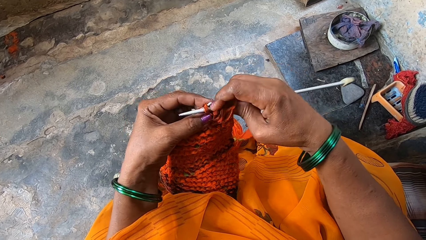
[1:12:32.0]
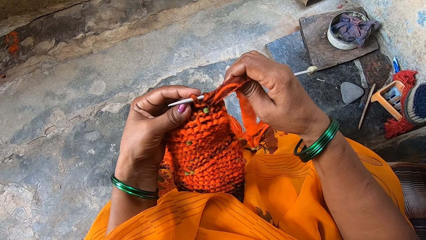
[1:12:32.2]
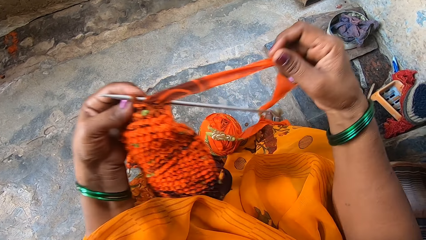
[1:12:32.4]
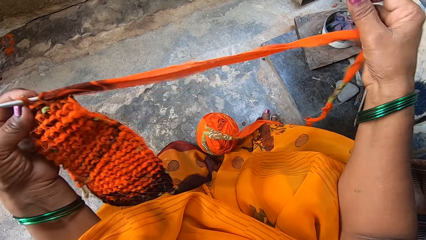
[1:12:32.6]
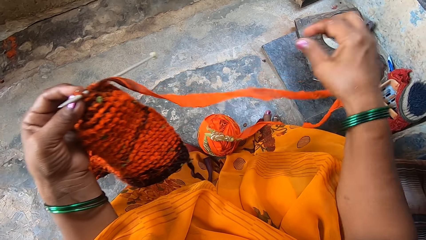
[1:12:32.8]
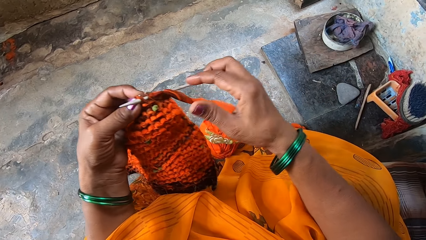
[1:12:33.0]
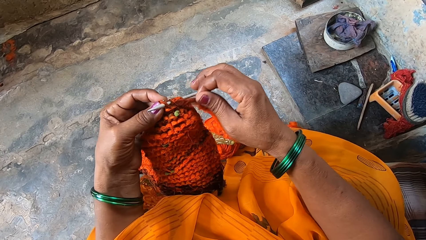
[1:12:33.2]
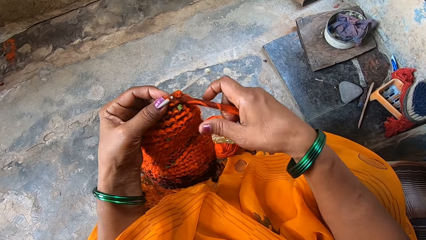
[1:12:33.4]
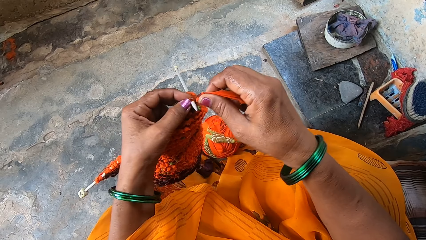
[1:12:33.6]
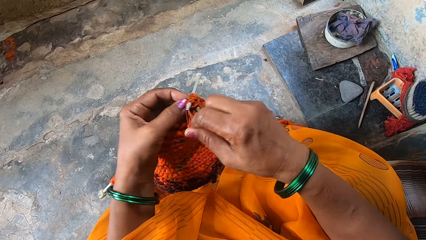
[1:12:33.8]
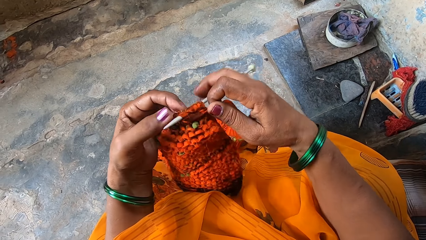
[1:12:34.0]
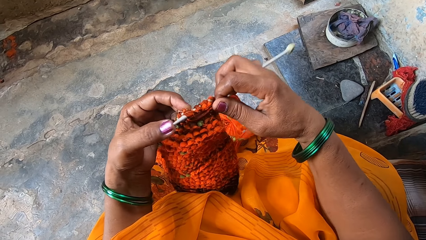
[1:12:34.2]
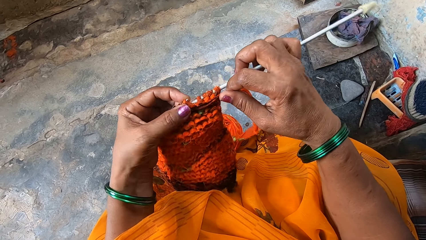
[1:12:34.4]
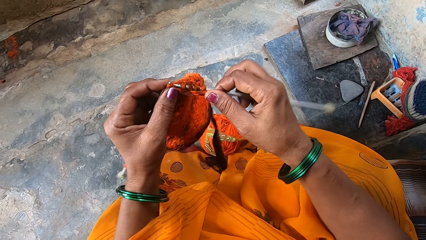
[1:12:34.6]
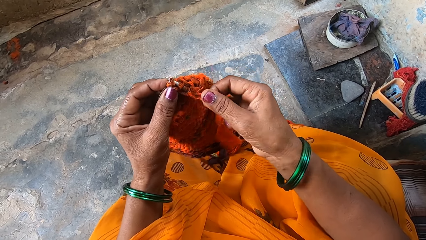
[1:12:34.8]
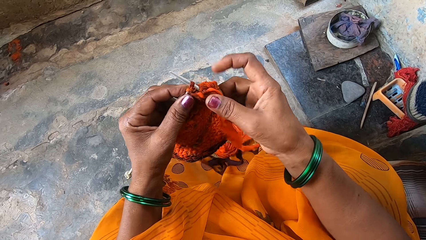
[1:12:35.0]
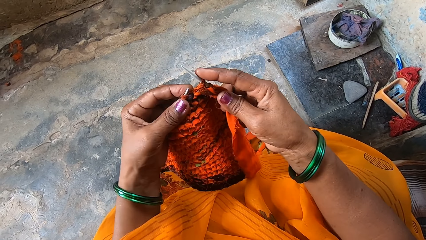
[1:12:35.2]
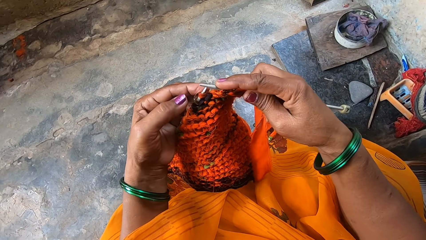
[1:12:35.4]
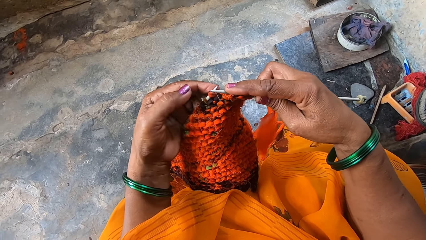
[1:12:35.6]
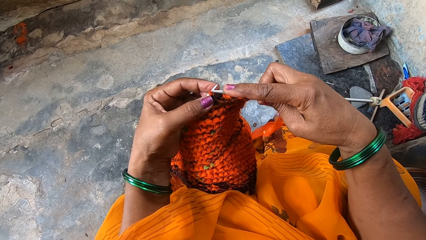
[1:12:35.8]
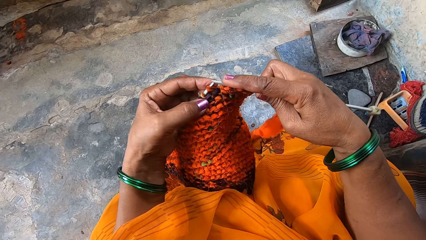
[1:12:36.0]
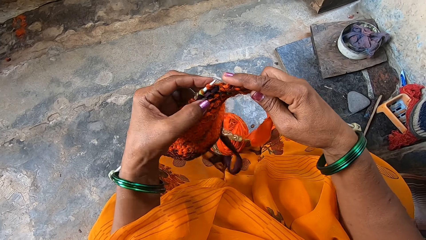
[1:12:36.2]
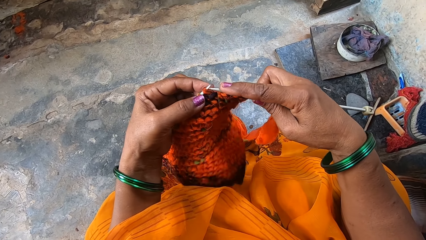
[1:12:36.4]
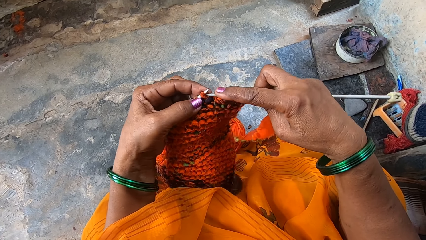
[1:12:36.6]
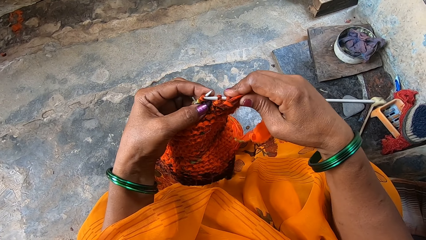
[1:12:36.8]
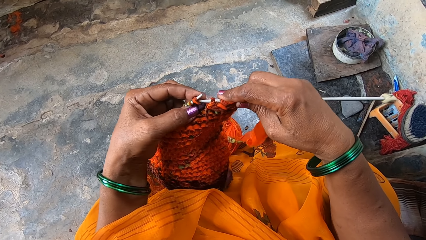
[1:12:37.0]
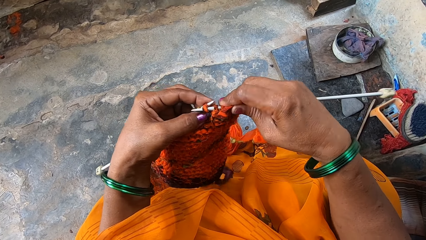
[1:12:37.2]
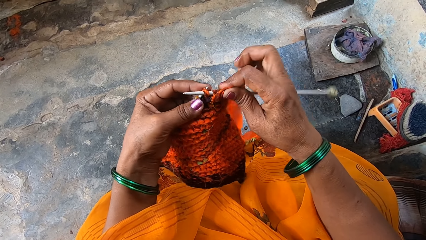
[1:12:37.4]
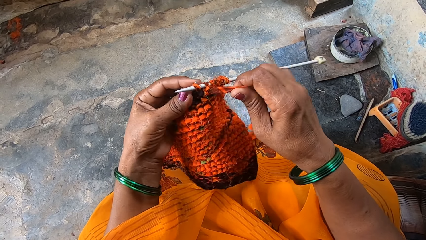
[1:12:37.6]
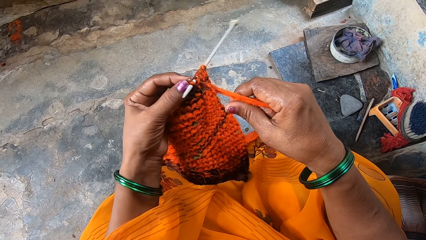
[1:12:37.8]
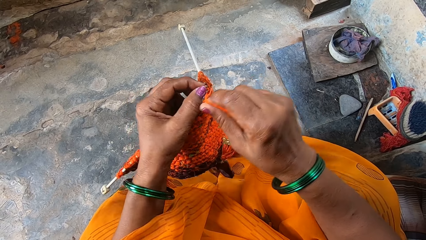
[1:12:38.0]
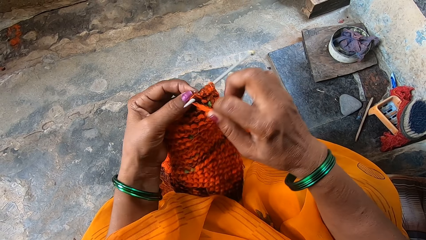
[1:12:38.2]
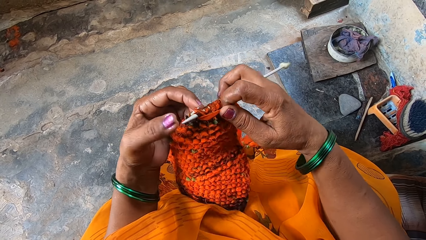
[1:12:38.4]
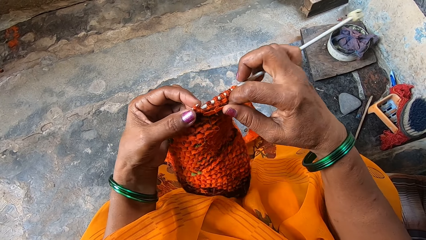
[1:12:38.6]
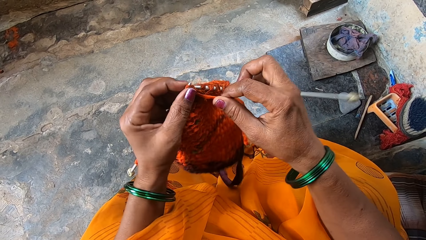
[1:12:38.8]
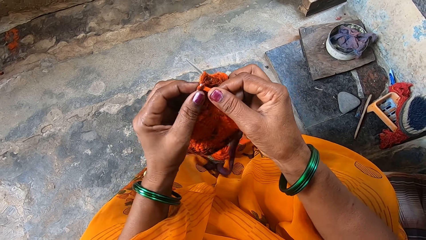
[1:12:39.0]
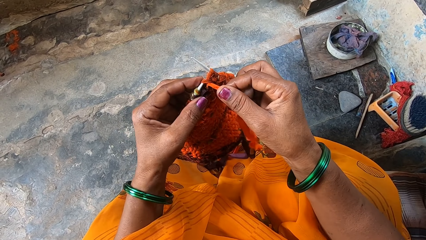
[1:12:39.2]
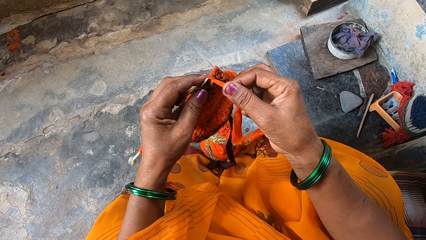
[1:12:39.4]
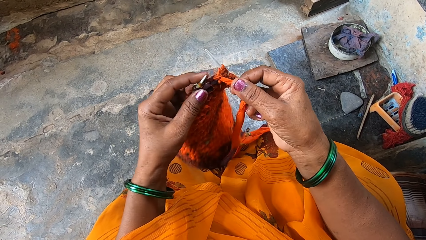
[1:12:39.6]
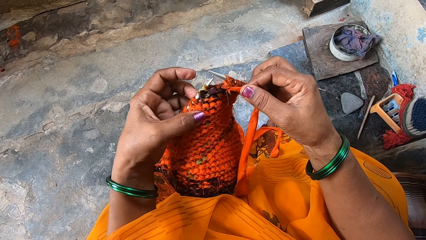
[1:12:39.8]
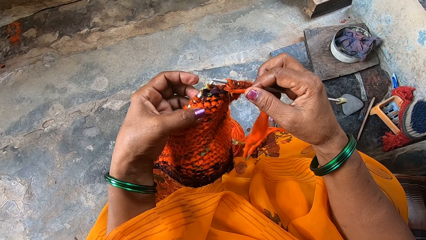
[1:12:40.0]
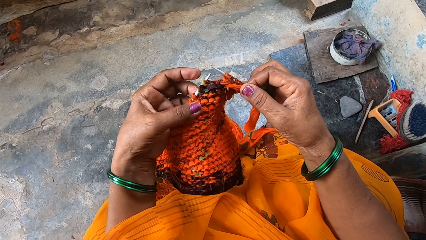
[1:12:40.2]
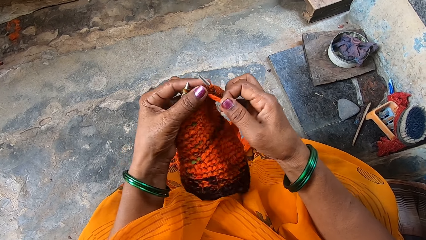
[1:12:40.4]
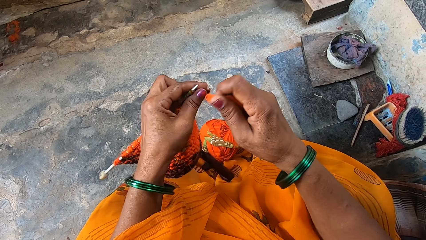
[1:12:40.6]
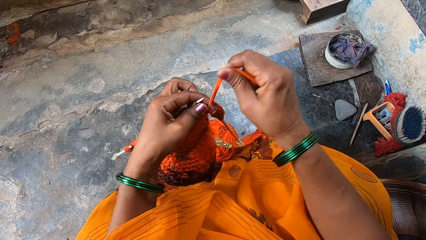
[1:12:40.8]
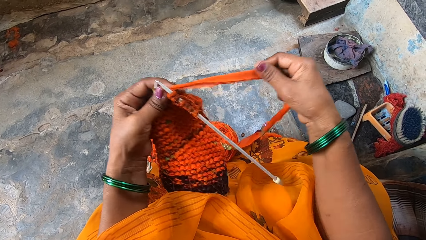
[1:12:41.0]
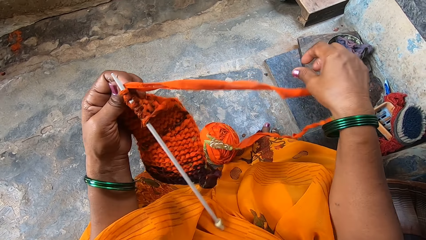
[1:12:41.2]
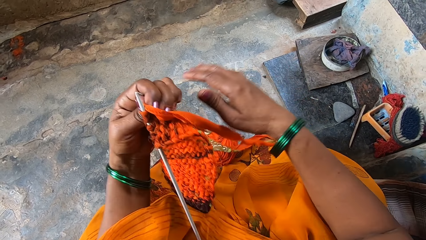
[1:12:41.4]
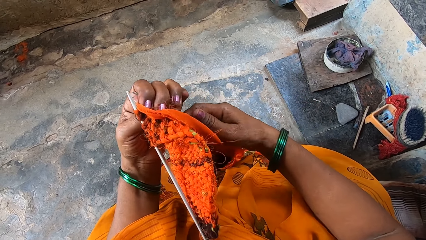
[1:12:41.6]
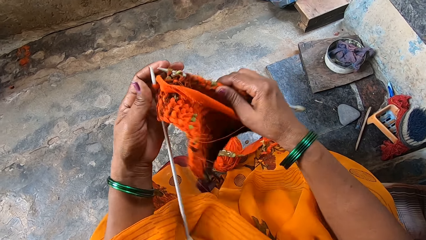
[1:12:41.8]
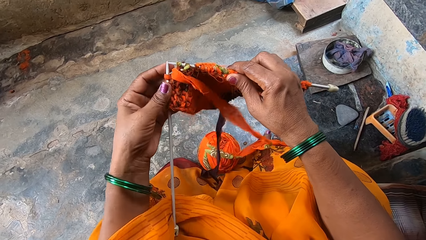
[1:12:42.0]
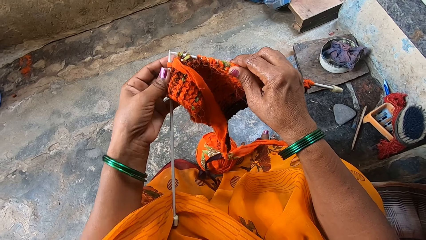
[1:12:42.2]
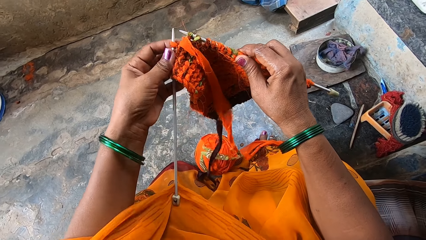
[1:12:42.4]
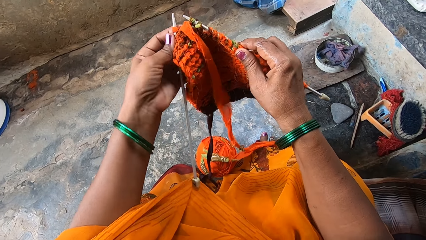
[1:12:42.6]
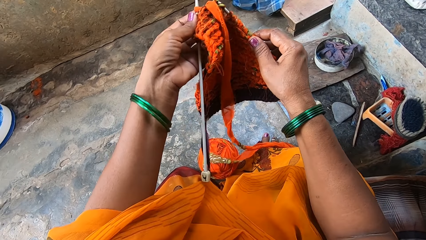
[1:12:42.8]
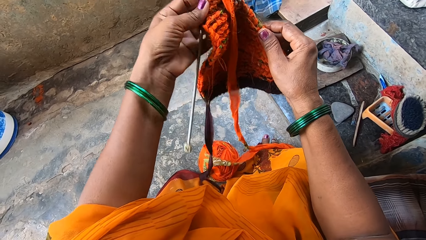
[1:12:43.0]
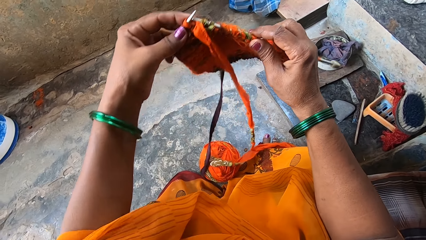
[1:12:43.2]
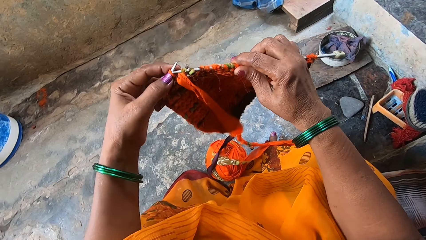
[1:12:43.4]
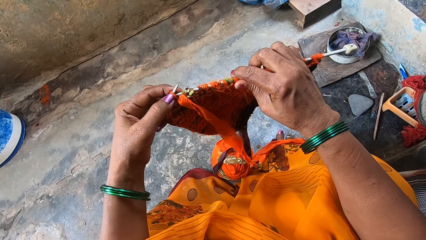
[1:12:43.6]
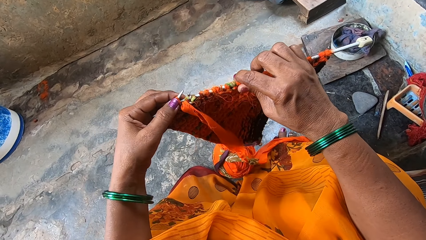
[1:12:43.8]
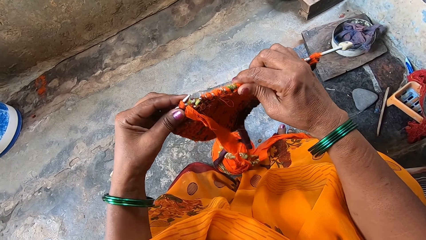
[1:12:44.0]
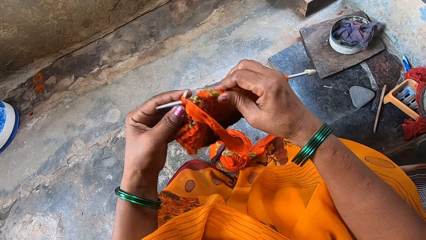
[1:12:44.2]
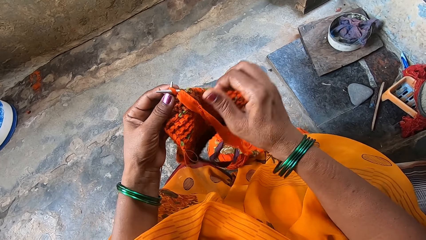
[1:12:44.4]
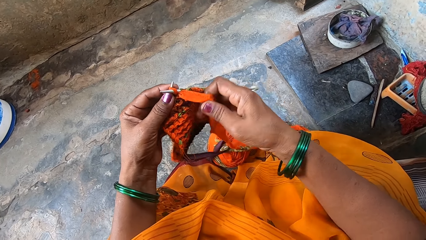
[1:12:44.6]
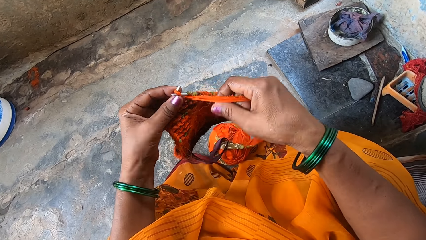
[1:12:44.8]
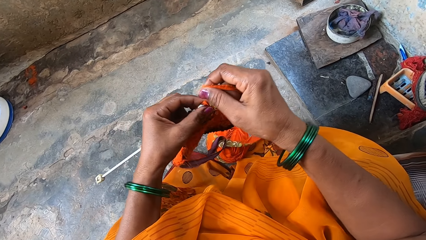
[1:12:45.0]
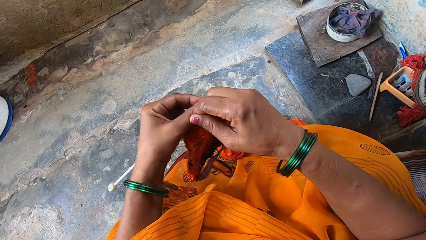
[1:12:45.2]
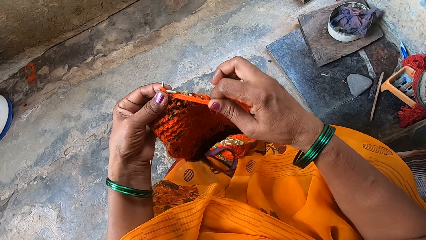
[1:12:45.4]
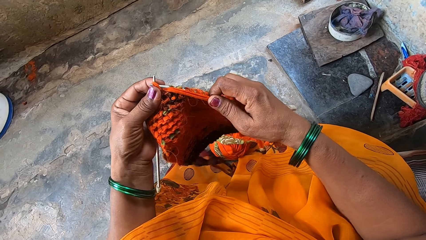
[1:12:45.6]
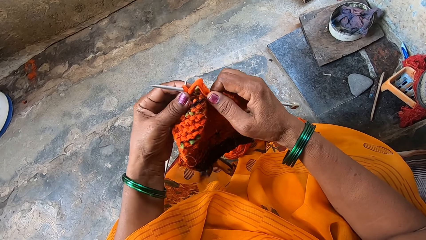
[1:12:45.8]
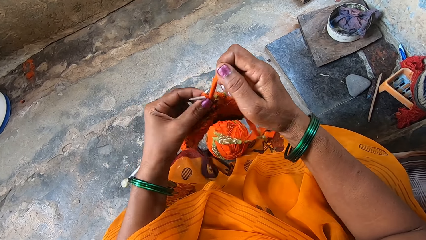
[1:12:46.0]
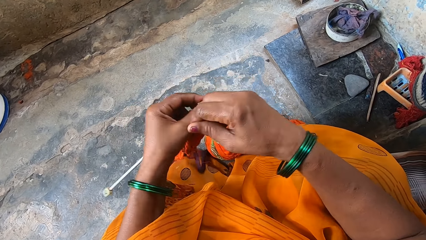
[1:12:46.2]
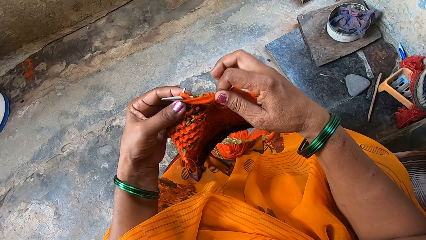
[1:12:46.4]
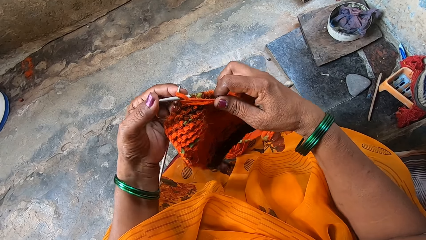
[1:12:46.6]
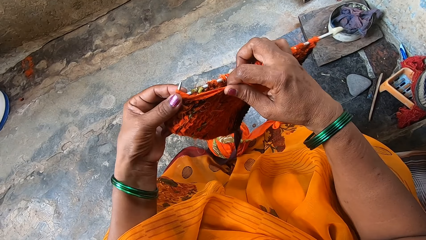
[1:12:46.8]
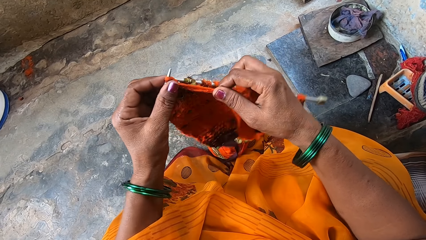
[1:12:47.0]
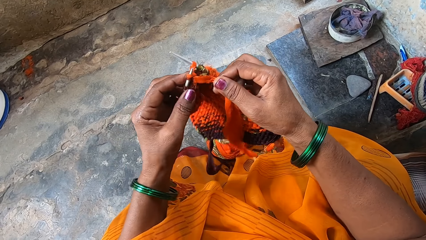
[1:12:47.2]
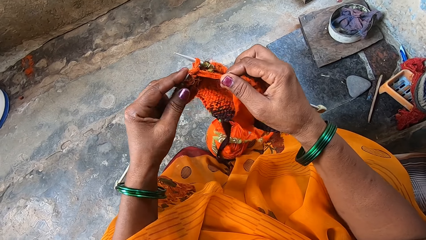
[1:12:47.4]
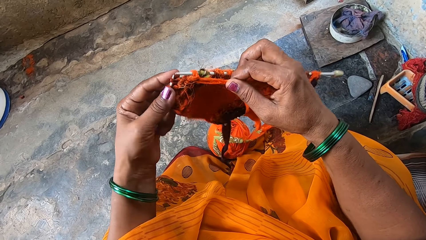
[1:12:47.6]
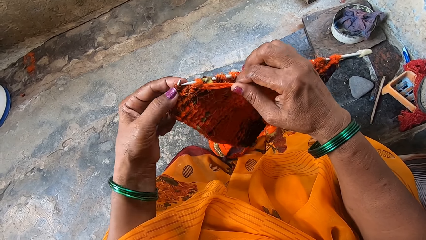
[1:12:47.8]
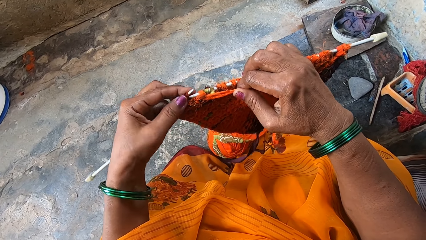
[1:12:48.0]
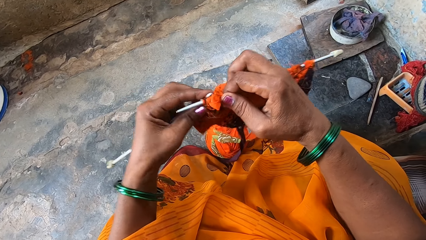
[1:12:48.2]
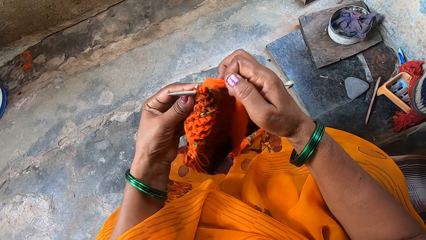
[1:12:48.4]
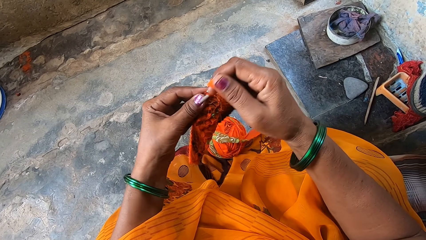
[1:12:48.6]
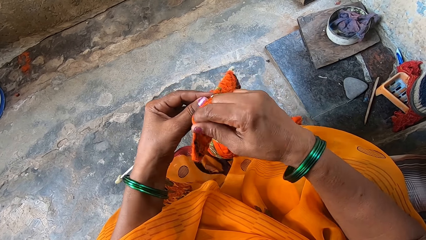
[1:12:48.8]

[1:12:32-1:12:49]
The camera wearer stretches the knitting thread. They knit a fabric with a knitting needle. They stretch the knitting thread, turn the fabric and lift the fabric upwards. They knit the fabric with the knitting needle.
